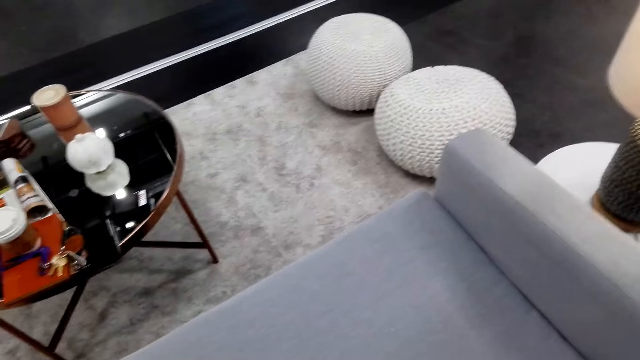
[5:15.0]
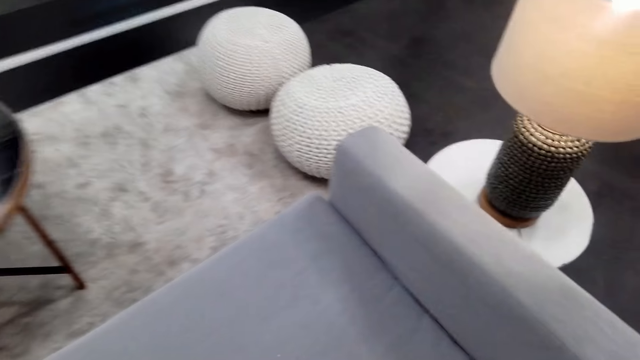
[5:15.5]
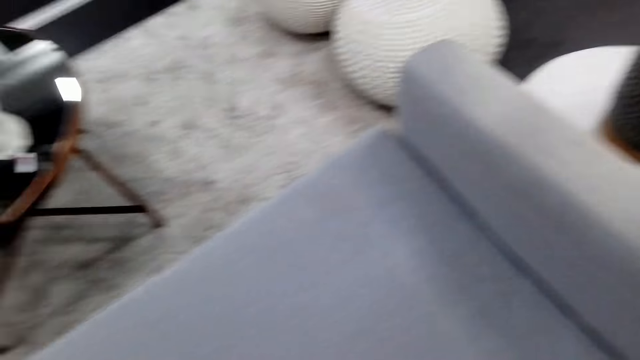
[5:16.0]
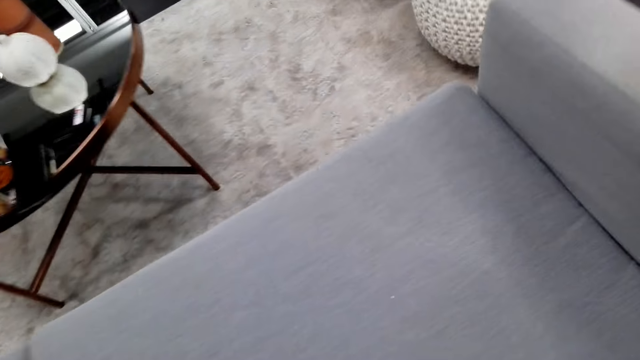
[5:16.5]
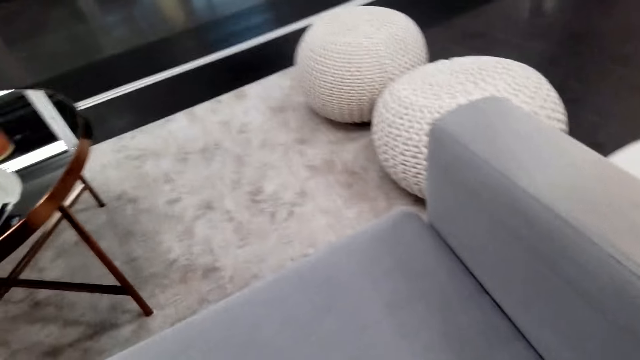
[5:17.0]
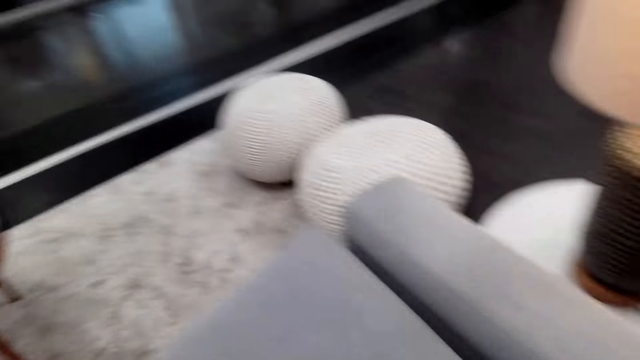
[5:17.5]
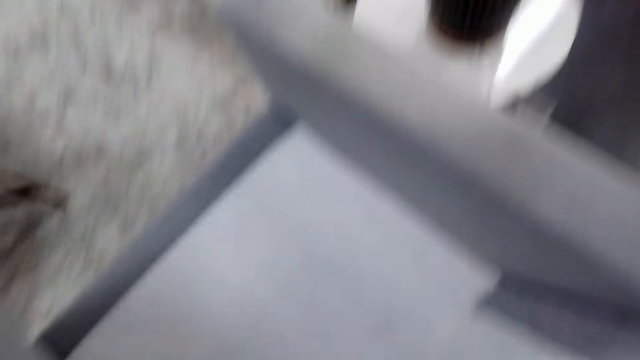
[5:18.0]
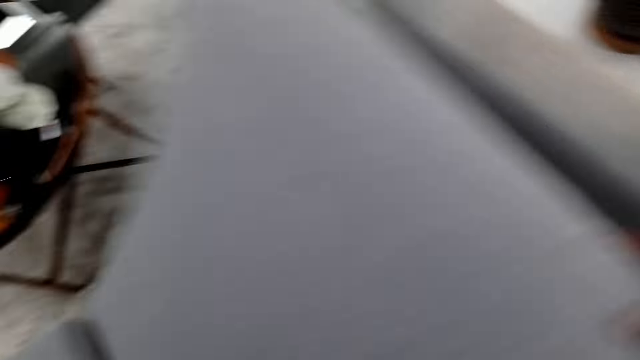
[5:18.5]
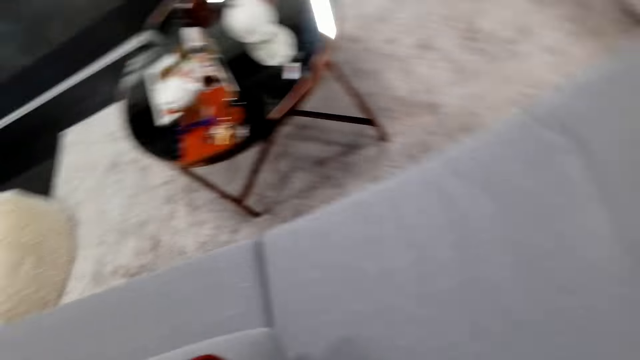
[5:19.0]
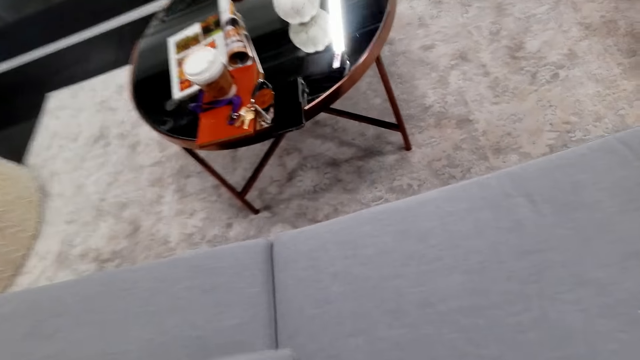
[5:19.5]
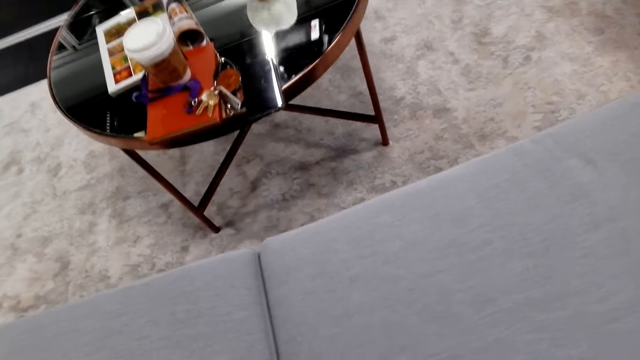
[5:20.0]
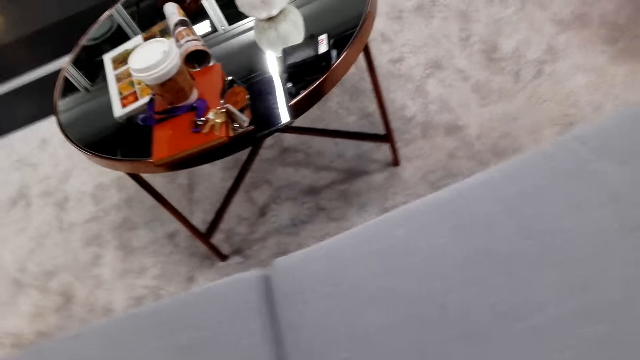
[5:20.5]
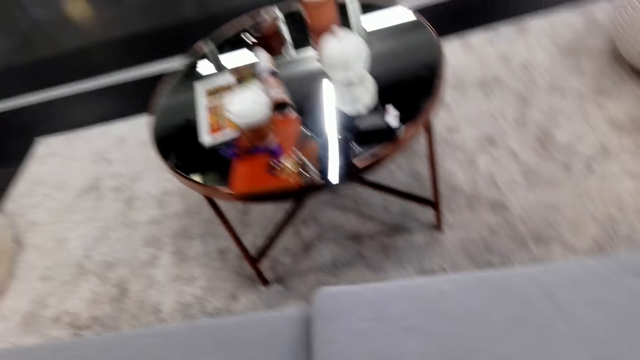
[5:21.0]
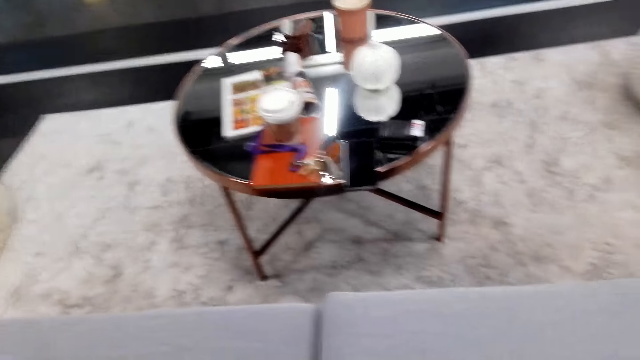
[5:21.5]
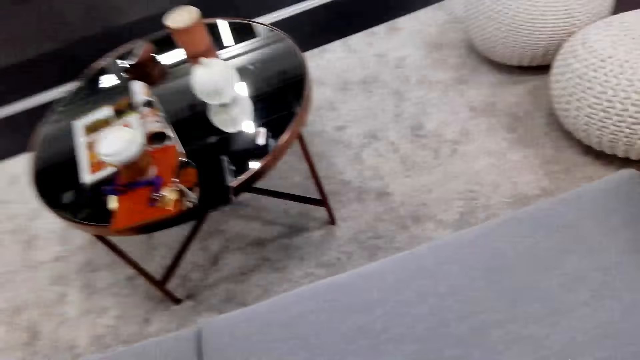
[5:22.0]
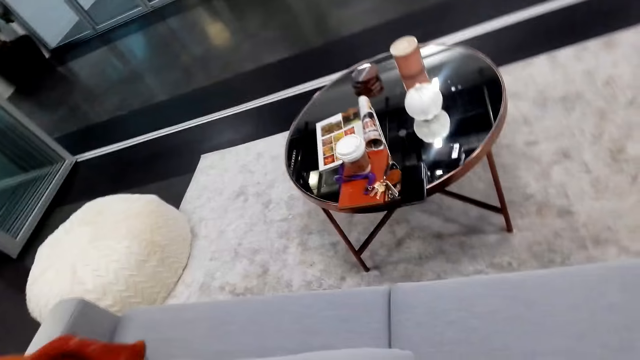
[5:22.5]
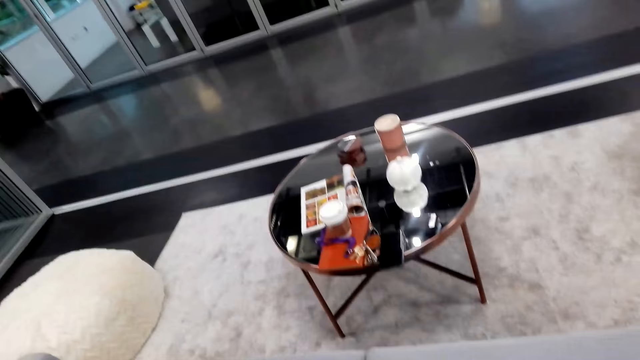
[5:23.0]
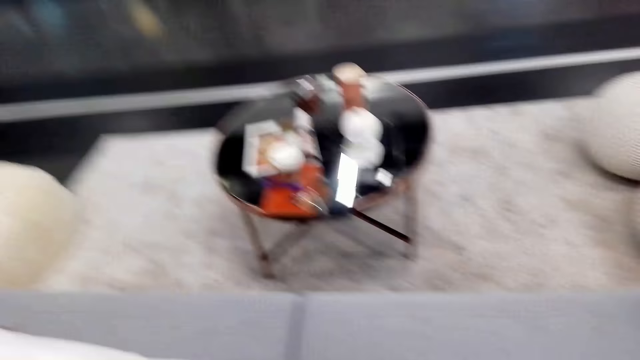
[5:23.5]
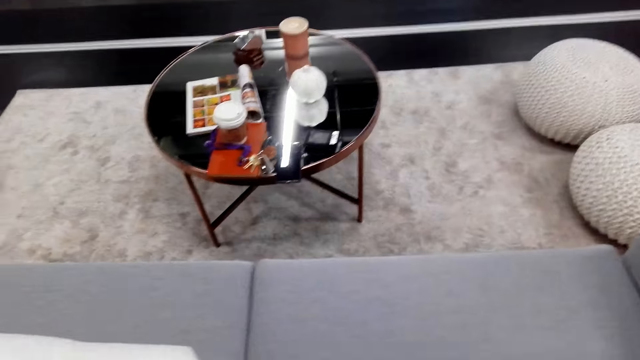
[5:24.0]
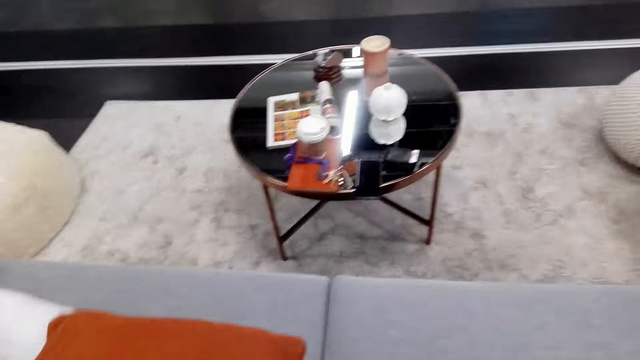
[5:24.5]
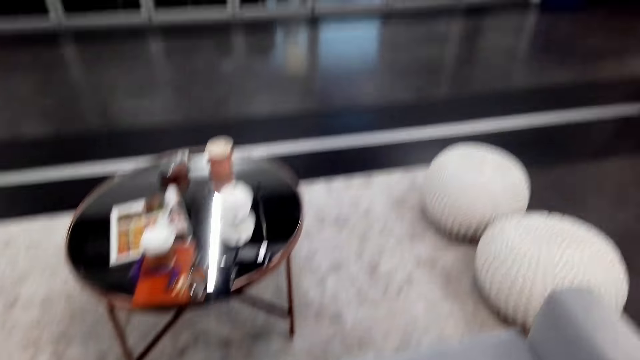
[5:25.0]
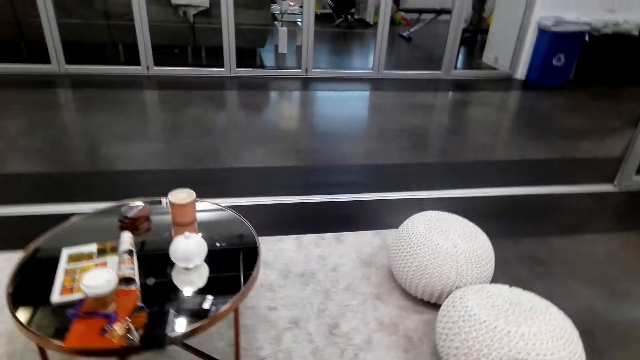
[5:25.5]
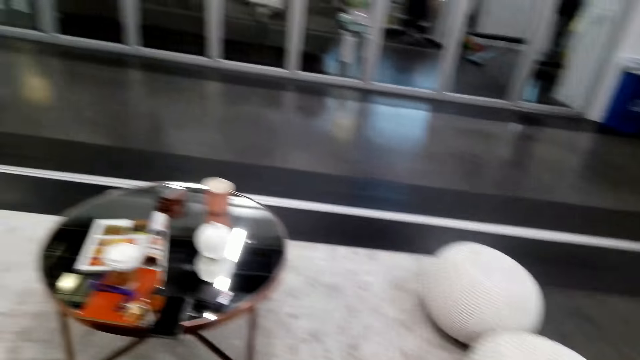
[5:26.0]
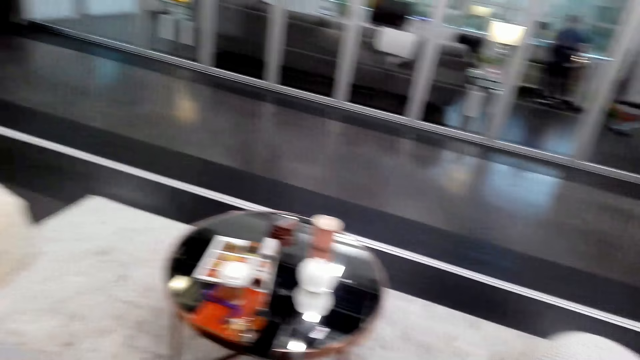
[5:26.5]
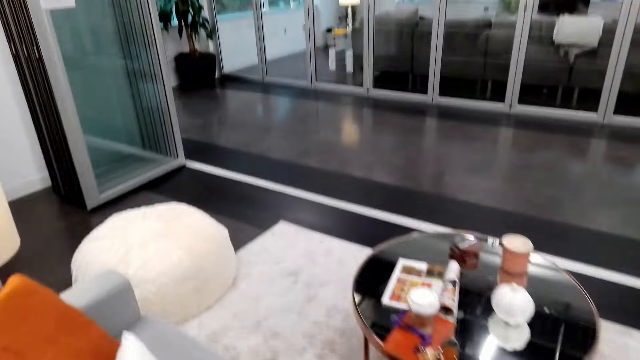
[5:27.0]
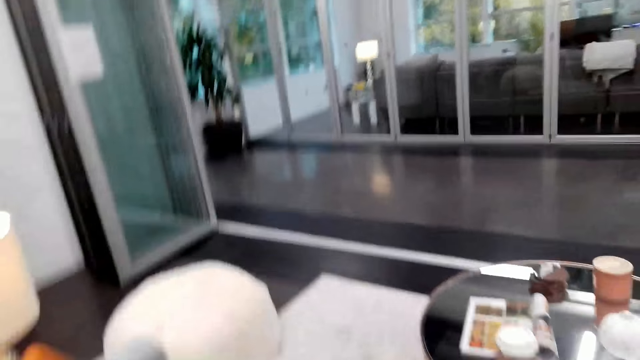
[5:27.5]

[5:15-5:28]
The camera wearer lifts up a cushion. They move the cushions. They place the cushion on the sofa and look around.

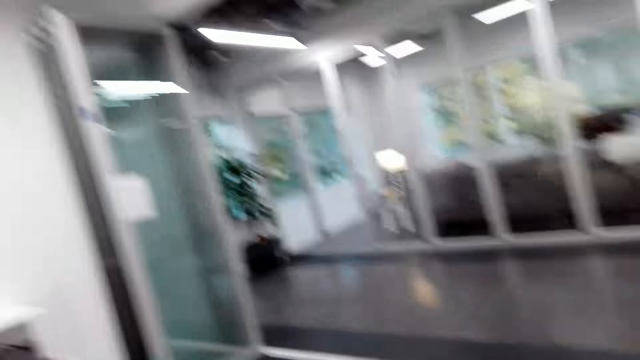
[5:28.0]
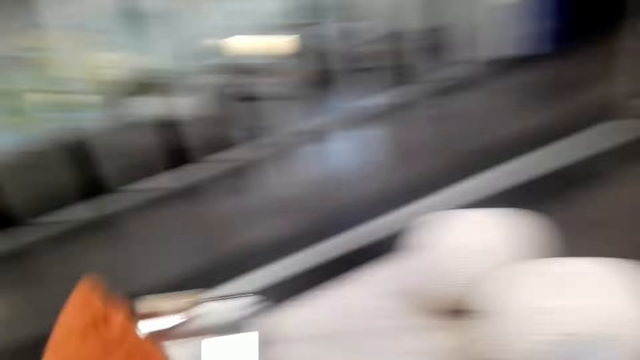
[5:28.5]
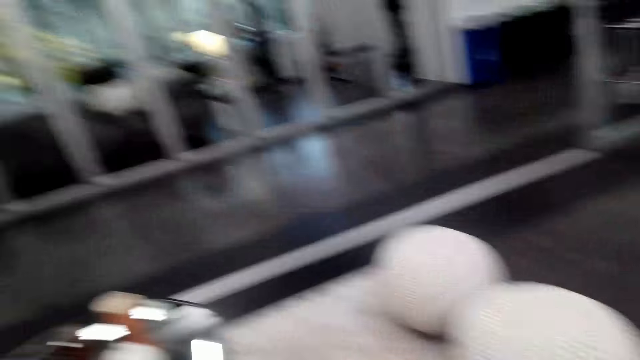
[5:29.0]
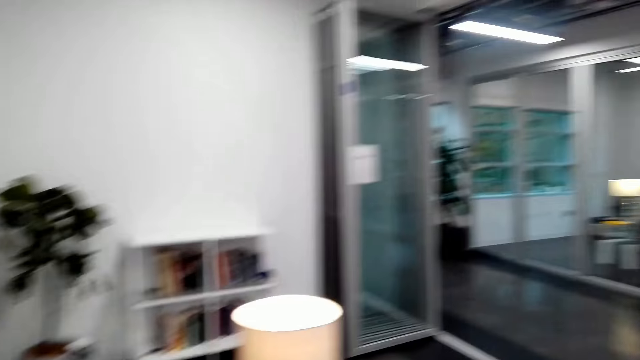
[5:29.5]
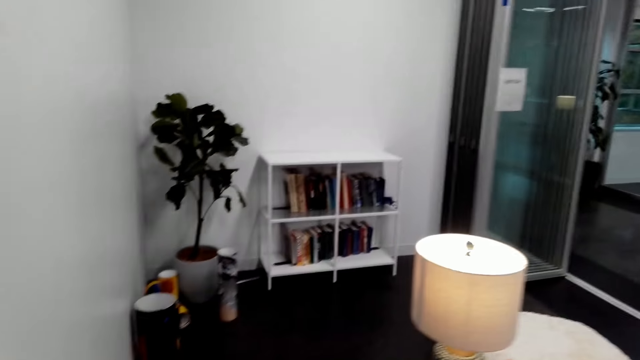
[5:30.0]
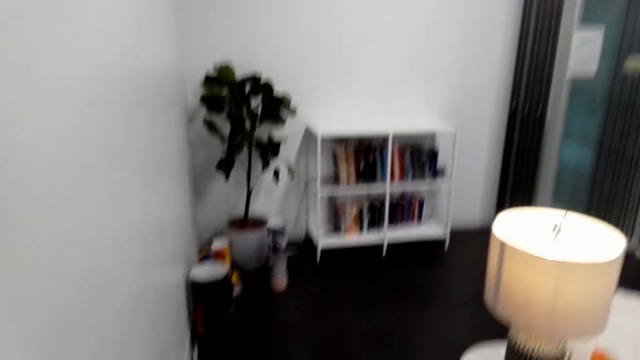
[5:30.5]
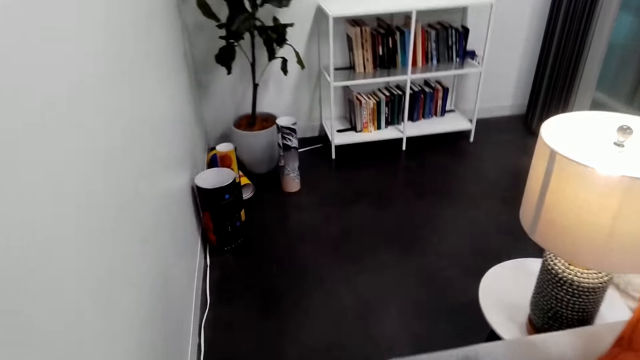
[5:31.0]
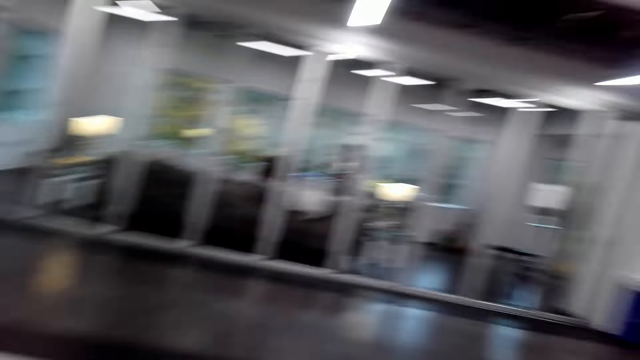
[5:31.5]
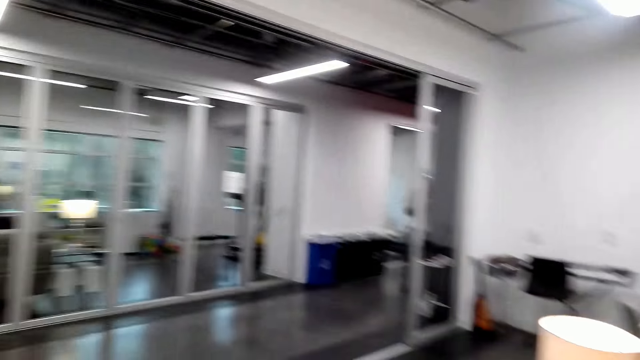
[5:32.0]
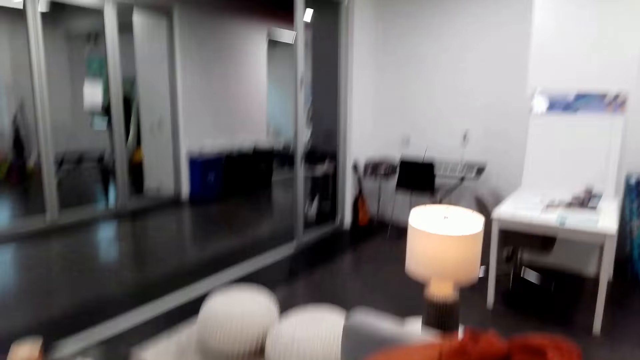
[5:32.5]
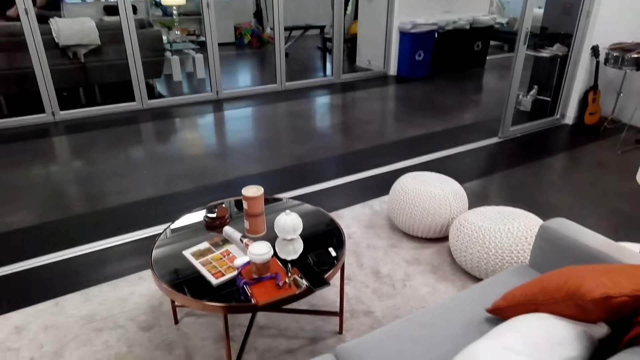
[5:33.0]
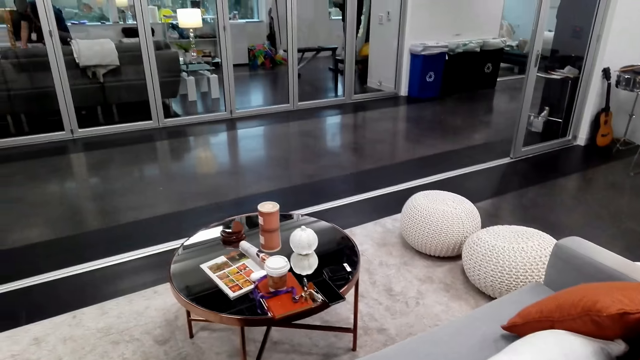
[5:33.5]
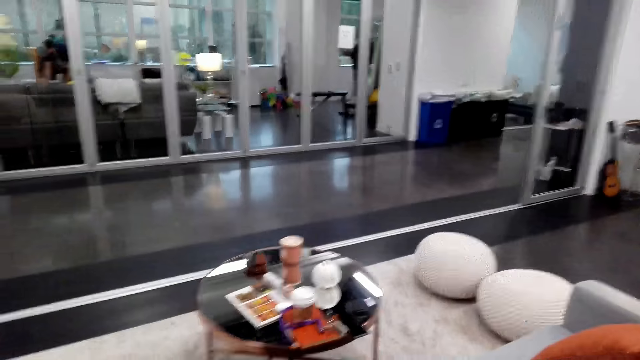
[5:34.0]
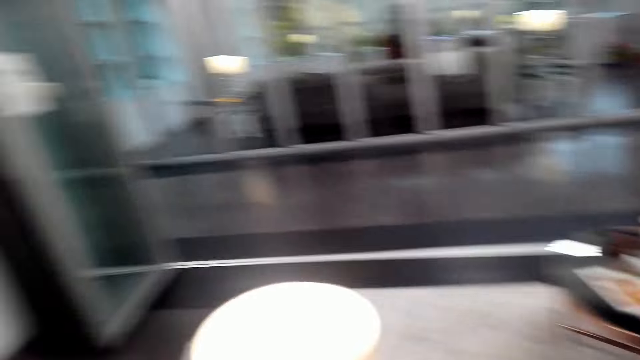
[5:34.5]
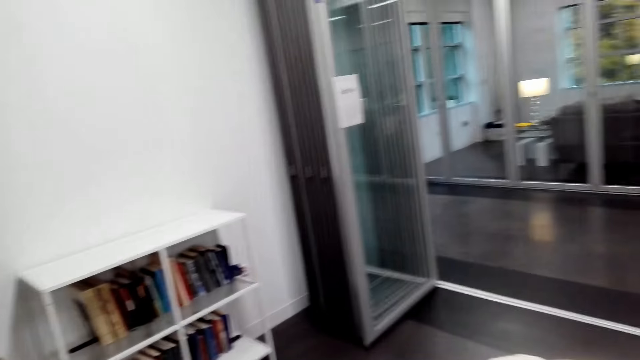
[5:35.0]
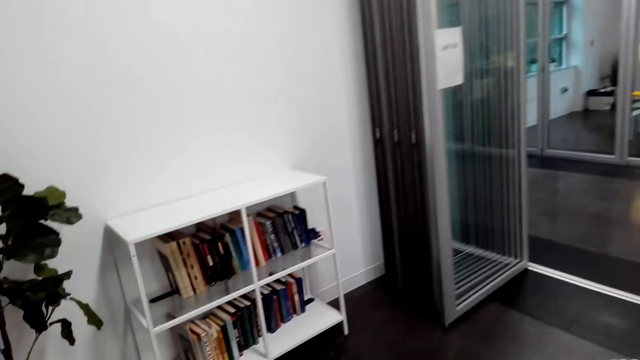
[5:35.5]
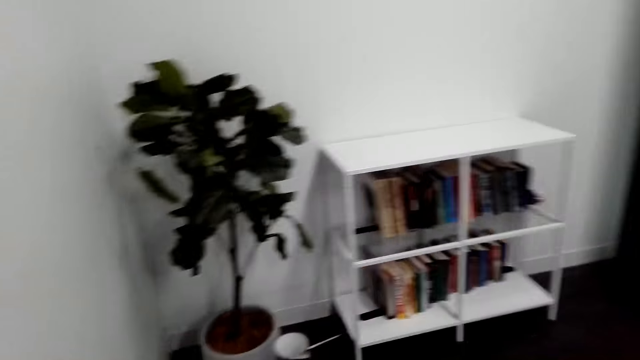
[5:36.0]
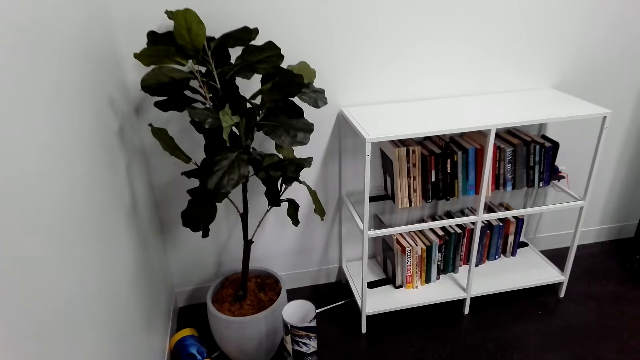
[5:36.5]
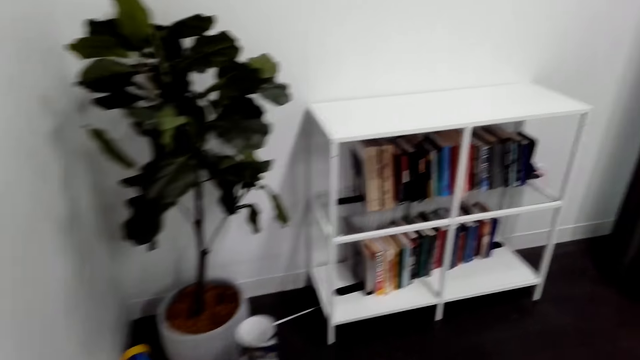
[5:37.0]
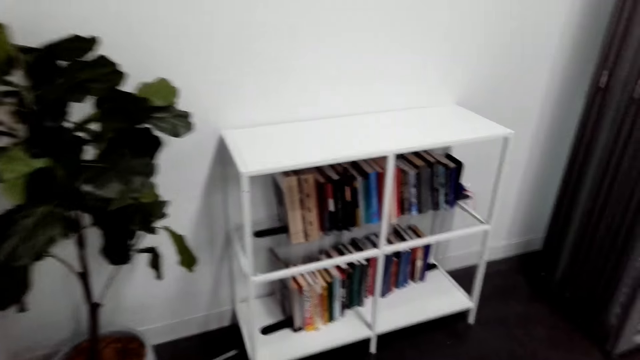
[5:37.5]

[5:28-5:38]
The camera wearer looks around.
